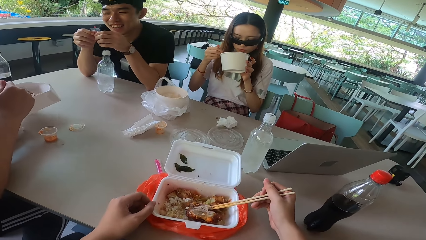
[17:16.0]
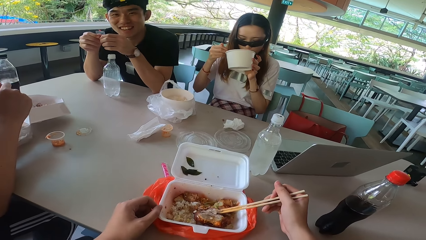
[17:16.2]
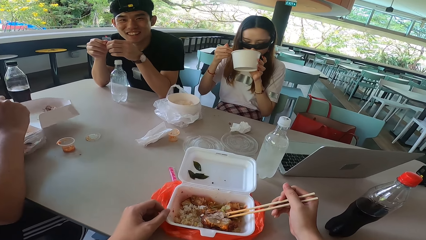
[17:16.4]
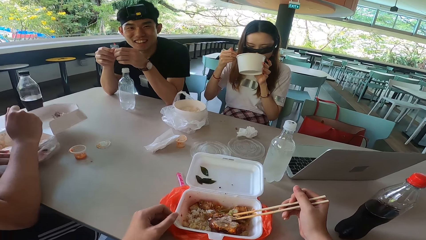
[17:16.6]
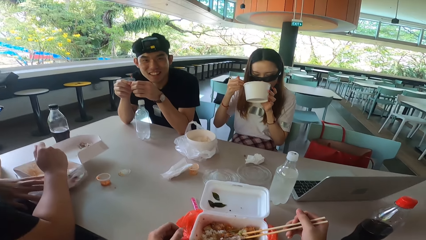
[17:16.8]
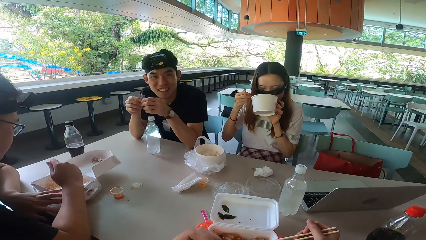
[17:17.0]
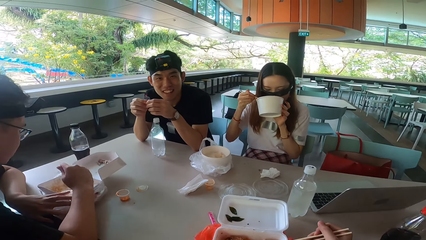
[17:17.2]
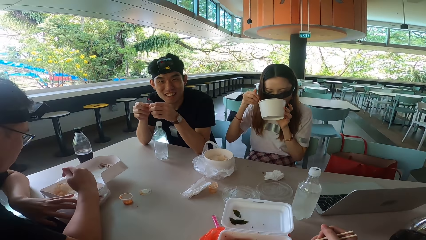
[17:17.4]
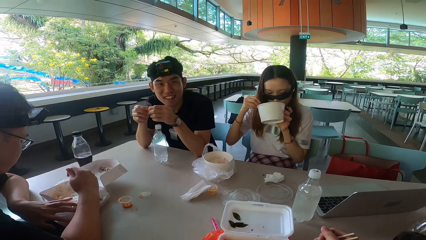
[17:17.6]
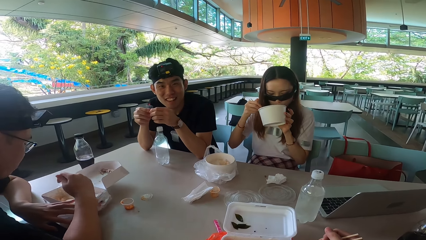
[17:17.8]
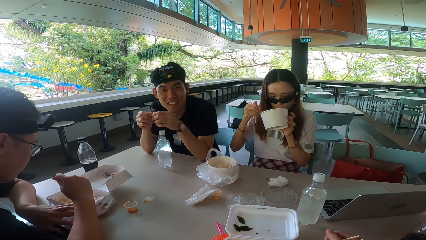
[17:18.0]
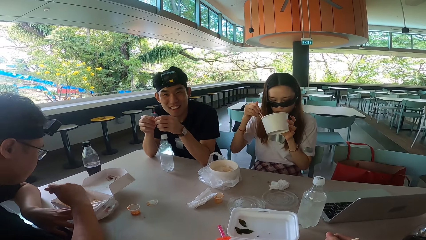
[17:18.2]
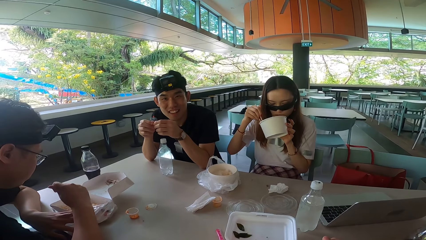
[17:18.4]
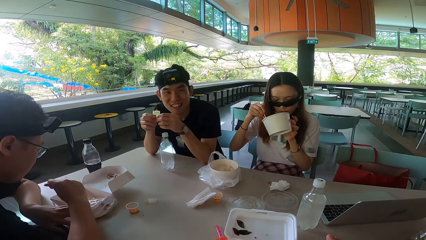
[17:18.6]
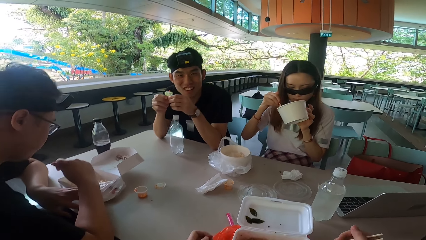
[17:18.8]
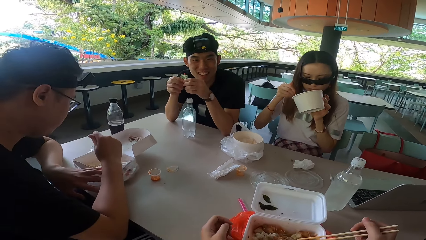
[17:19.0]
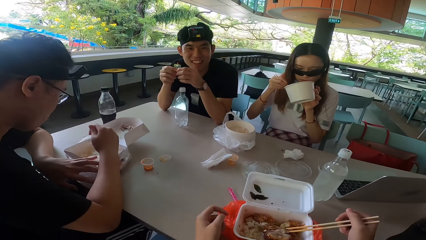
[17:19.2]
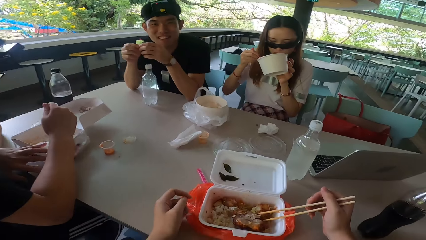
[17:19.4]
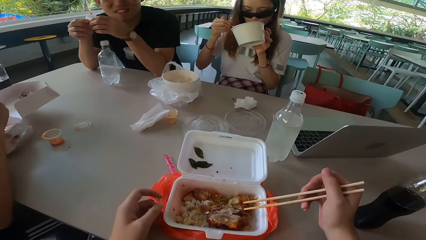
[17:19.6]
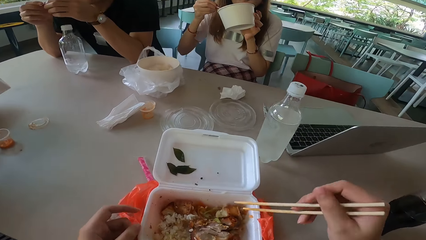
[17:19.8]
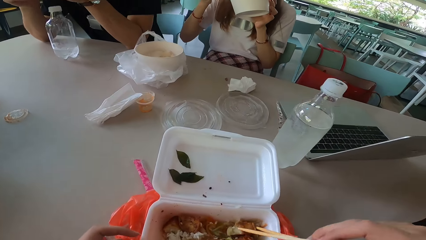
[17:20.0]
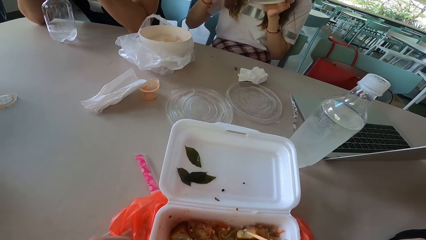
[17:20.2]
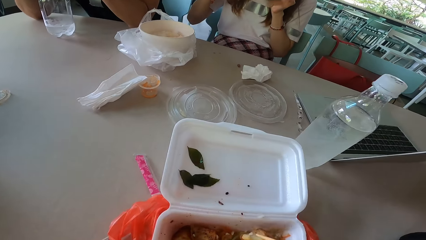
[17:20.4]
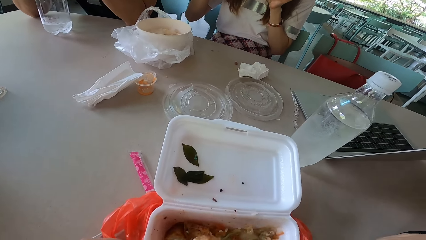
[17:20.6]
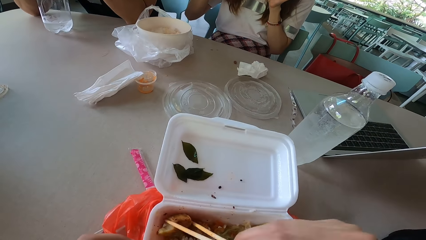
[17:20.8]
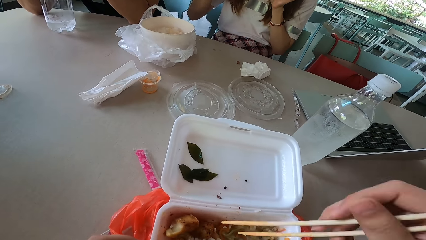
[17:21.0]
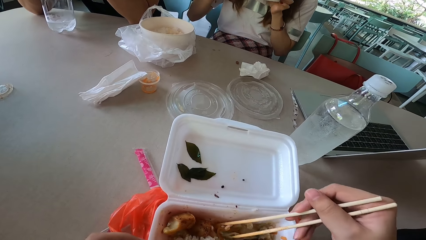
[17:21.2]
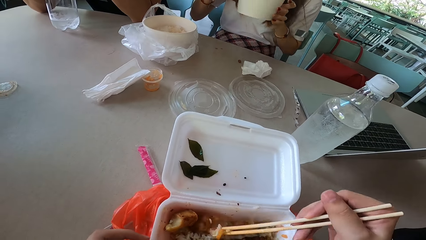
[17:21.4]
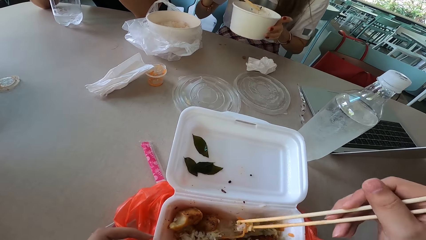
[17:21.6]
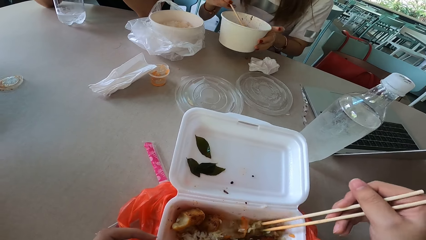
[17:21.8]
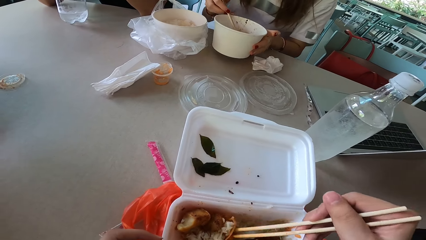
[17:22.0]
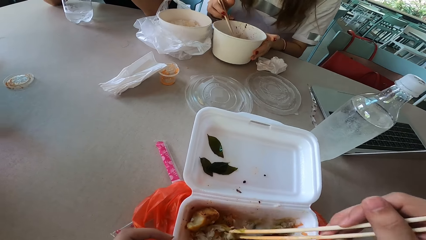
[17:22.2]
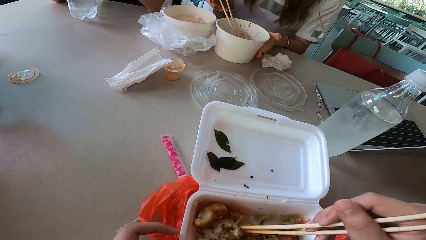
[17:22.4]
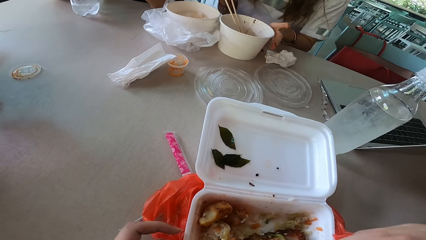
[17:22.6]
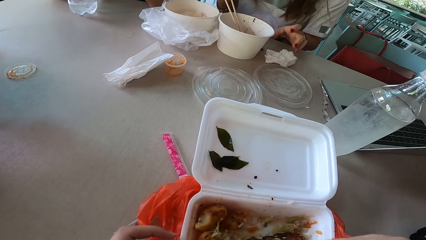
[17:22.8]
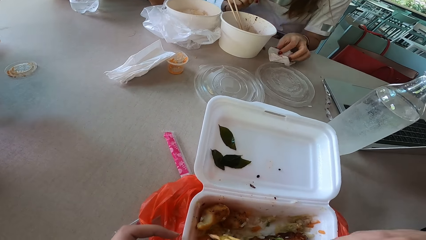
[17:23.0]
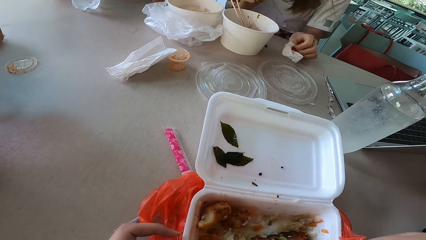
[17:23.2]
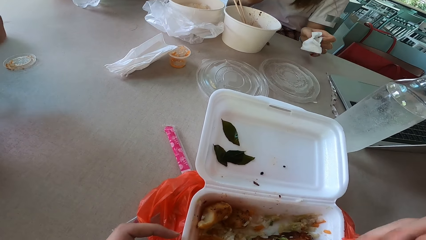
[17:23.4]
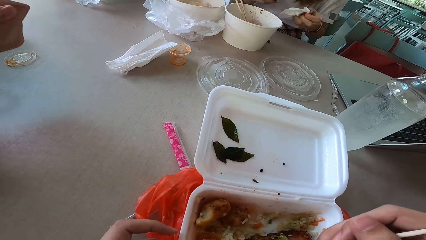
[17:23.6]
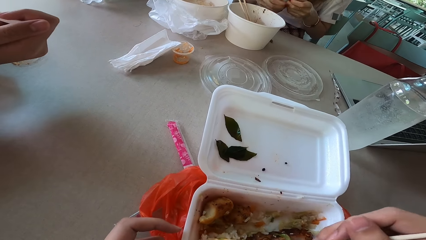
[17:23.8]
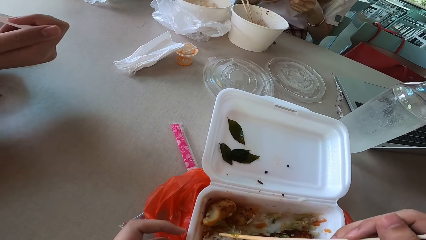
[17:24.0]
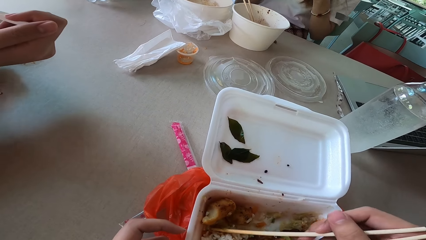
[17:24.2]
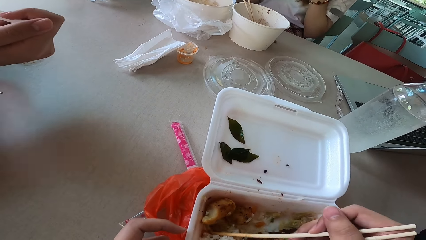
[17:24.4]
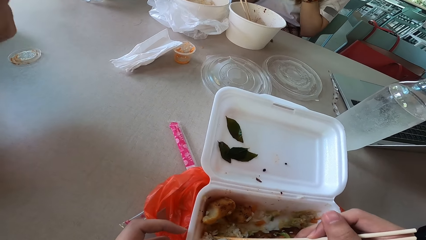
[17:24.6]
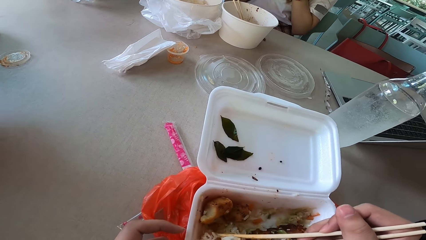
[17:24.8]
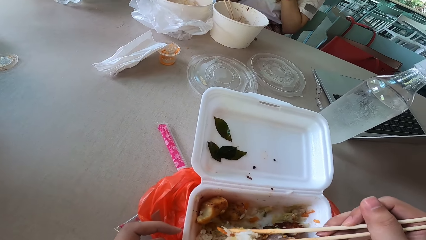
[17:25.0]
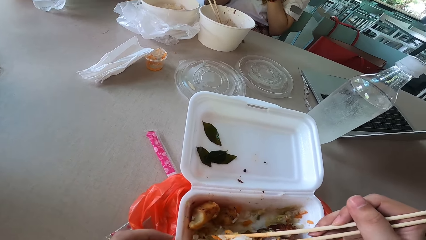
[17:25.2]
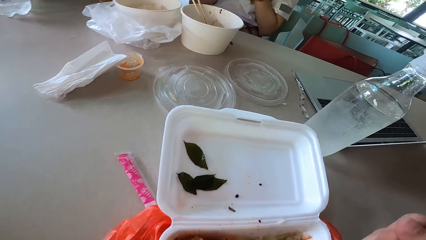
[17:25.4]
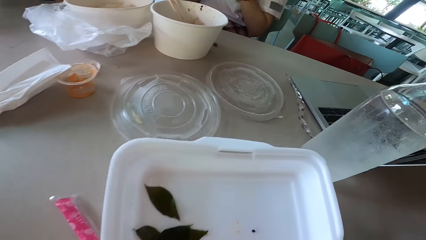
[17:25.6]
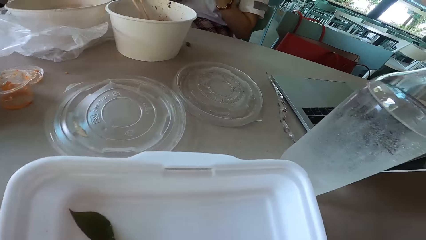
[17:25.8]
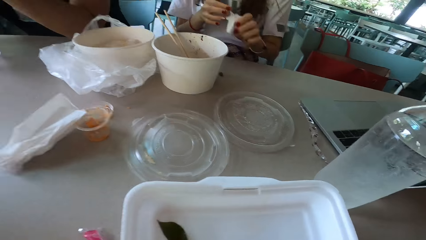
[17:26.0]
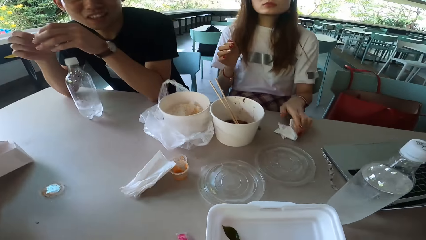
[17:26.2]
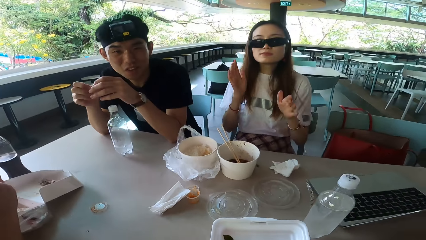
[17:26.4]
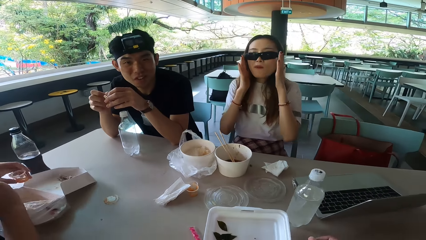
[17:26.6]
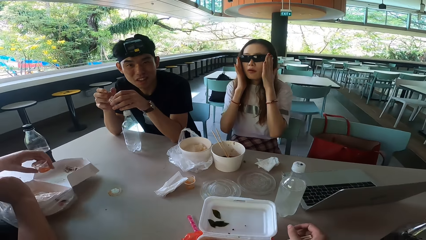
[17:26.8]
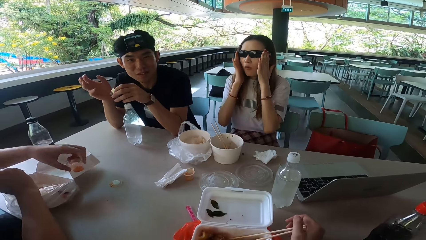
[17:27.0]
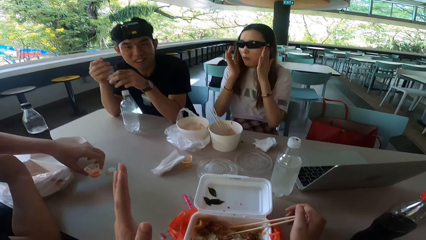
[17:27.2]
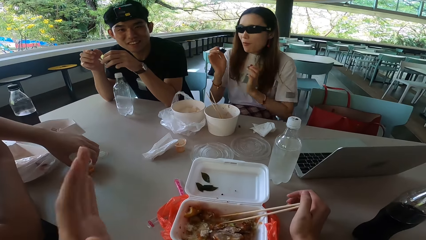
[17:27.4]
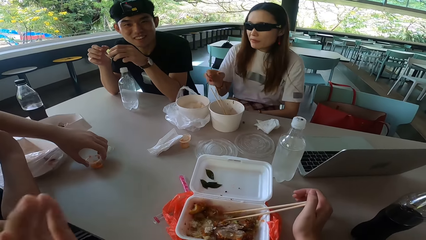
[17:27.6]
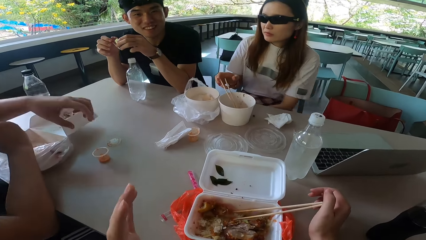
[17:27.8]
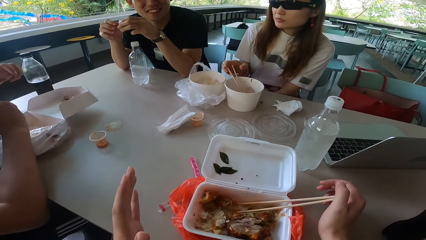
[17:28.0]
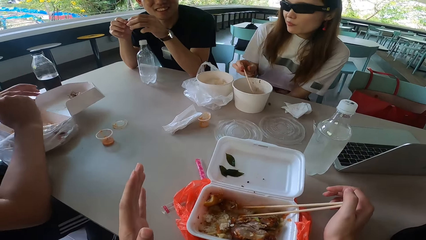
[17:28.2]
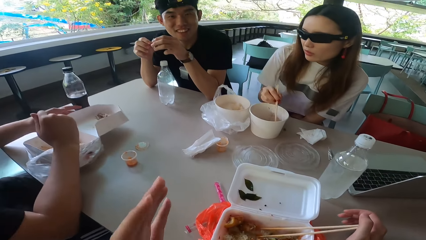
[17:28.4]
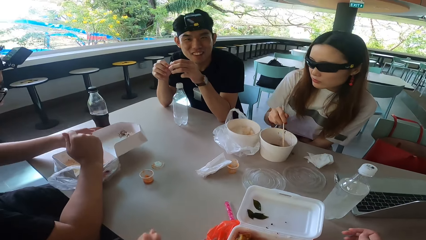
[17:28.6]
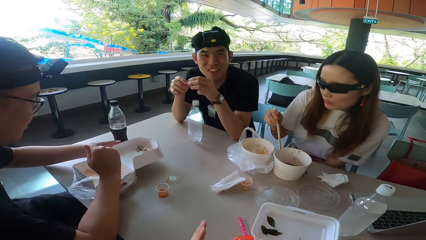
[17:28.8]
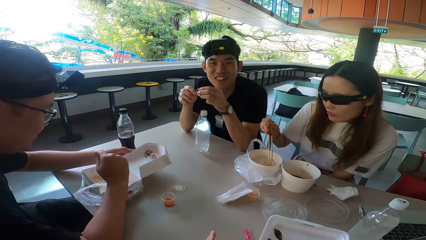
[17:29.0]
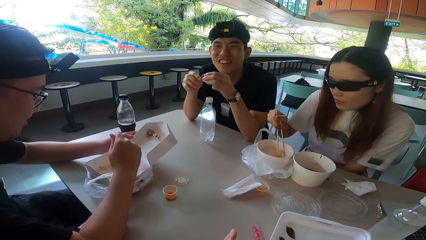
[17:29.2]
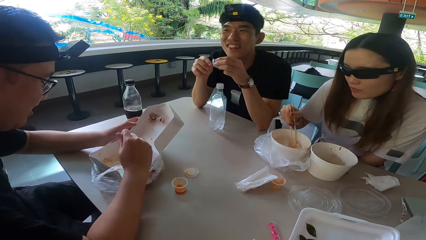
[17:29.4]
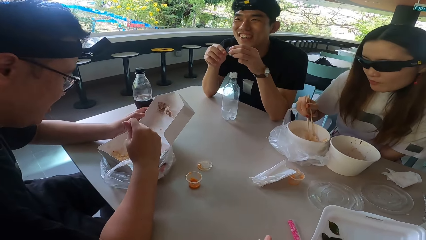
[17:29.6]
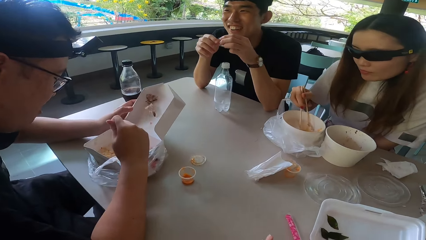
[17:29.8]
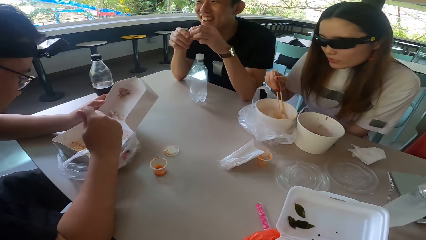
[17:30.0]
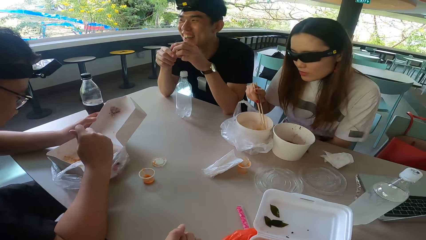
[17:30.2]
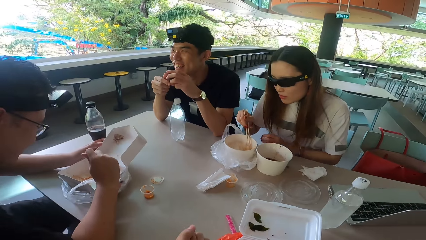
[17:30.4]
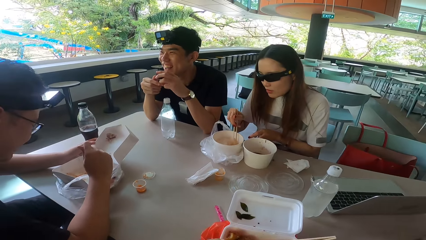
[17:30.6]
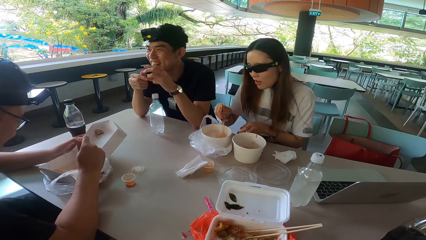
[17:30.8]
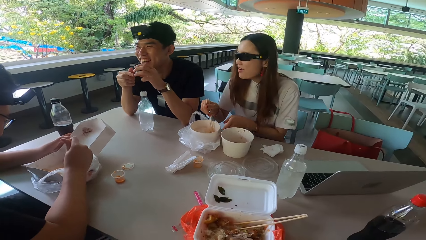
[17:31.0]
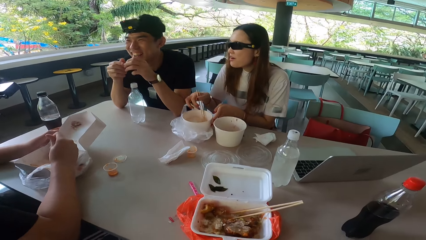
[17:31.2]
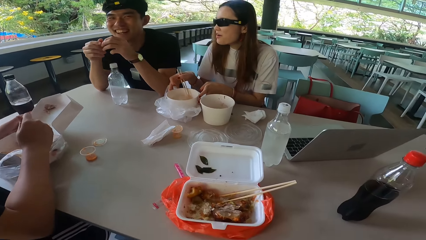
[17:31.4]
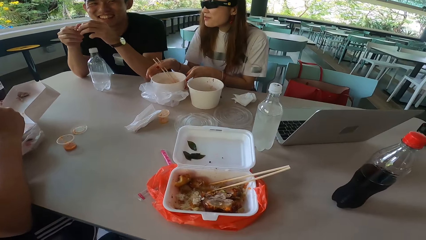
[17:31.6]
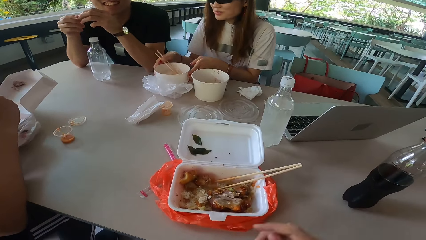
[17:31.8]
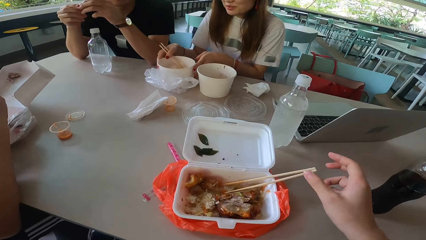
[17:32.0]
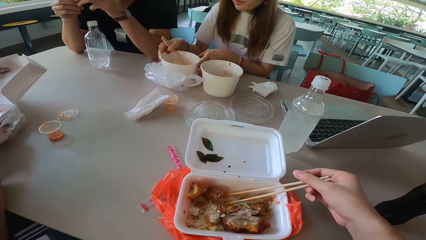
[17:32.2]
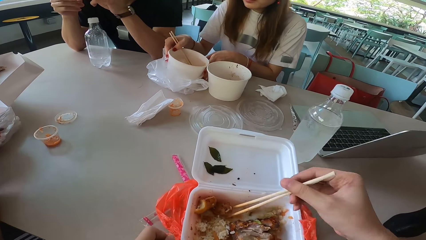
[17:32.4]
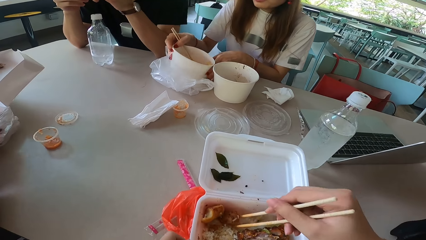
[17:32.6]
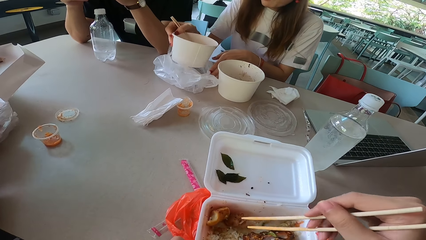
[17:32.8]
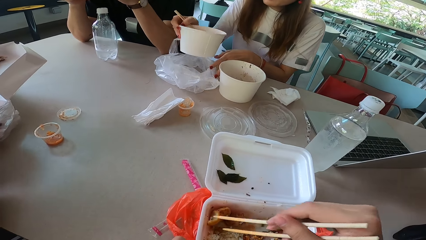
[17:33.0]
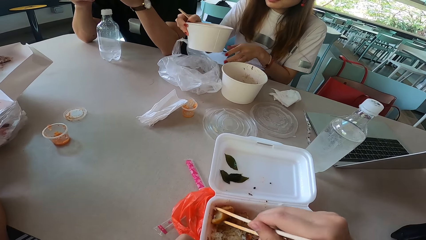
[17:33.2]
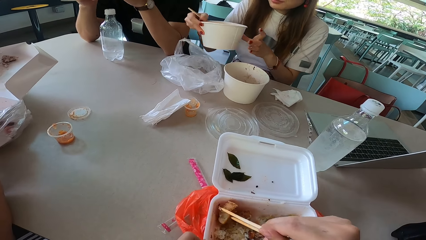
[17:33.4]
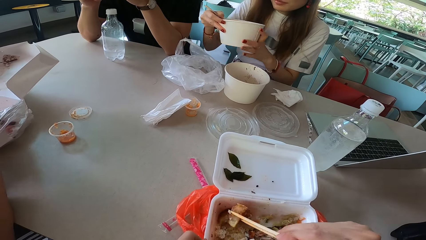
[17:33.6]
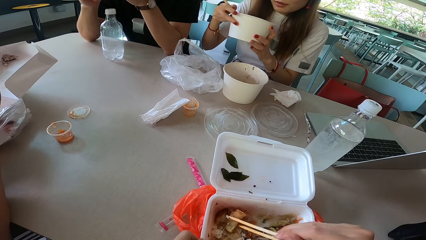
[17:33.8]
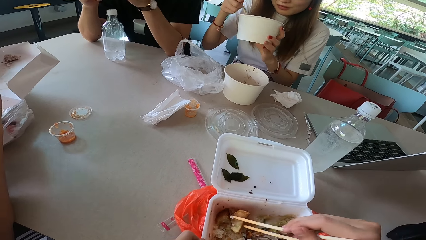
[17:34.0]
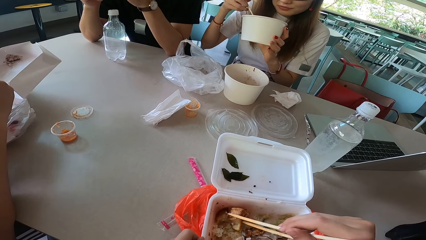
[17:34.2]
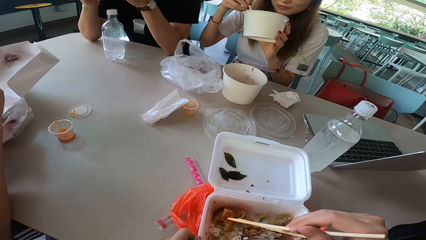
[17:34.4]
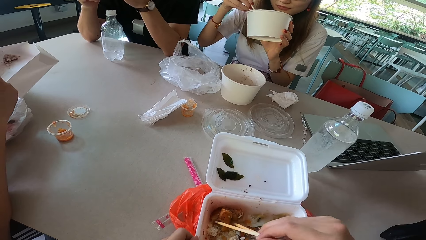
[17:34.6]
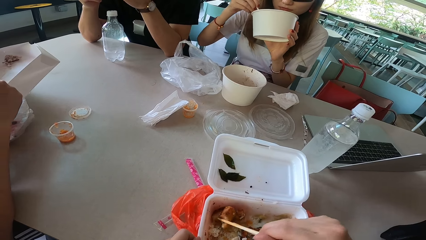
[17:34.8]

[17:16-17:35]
A man looks at something. Another man collects food with a spoon. A lady eats something. The lady gathers something. The camera wearer picks rice with chopsticks. They turn something. The lady puts a food container or bowl on the table. The lady moves hands away from the food container. The camera wearer picks rice with the chopsticks. They gather something. They pick a serviette. The lady picks a serviette. The camera wearer picks rice with the chopsticks. The lady wipes the mouth. The other man lifts a hand. The camera wearer puts the serviette on the table. They look around. The lady adjusts the sunglasses with both hands and raises both hands. The first man moves the right hand. The other man puts sauce on the table. The lady picks chopsticks and lowers hands. The lady pulls her hands off the sunglasses. The camera wearer moves a hand. The other man holds a food box. The lady mixes something. The other man collects food with the spoon. The lady touches the food container and pushes the food container. The lady picks rice with the chopsticks. The lady laughs. The first man laughs. The lady lifts the food container. The lady holds the bowl with both hands. The camera wearer picks chopsticks. They pick meat with the chopsticks. They turn something. They pick meat with the chopsticks.
